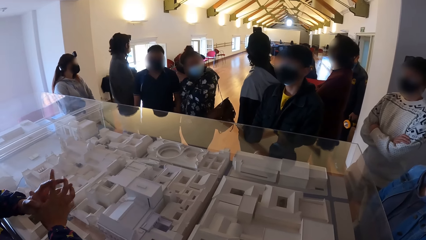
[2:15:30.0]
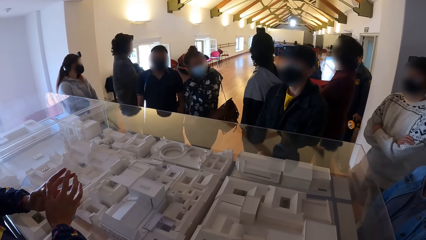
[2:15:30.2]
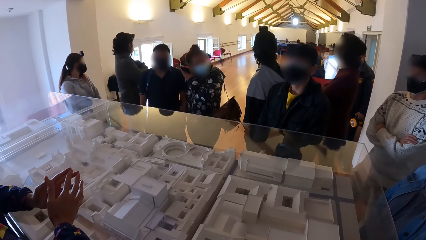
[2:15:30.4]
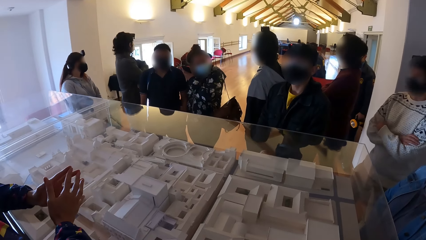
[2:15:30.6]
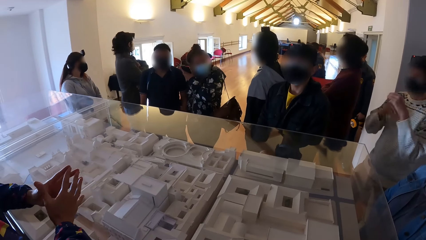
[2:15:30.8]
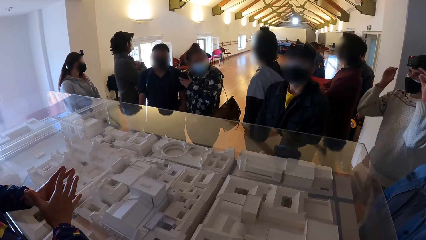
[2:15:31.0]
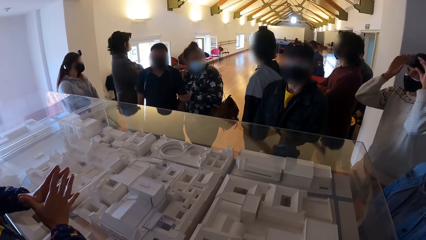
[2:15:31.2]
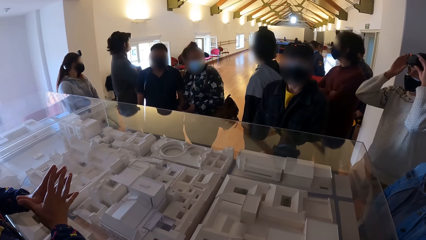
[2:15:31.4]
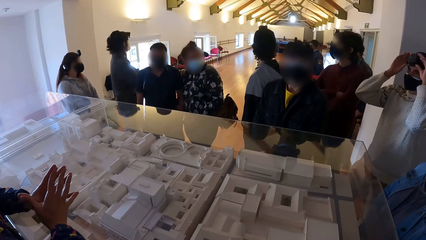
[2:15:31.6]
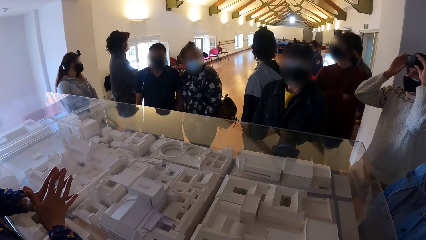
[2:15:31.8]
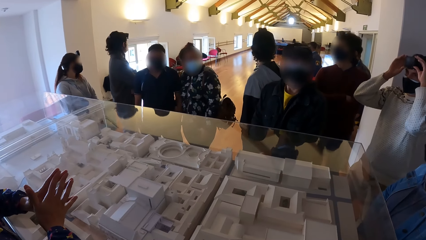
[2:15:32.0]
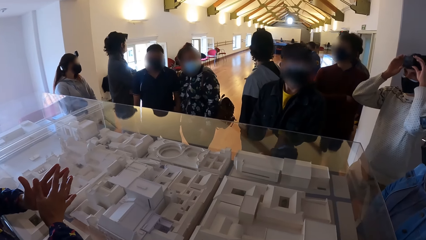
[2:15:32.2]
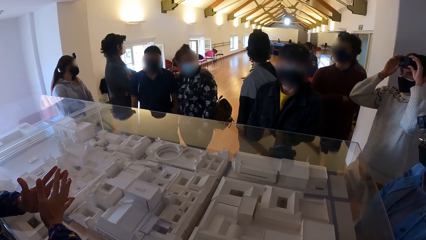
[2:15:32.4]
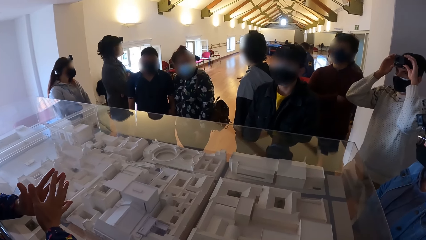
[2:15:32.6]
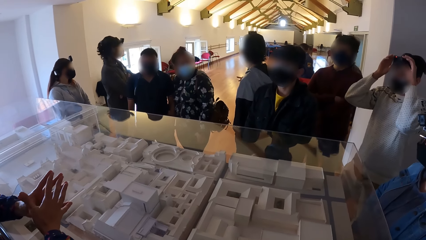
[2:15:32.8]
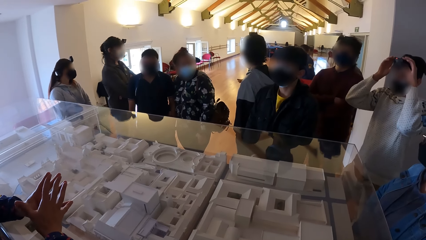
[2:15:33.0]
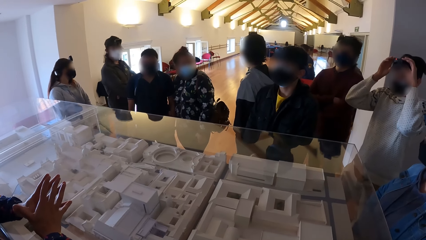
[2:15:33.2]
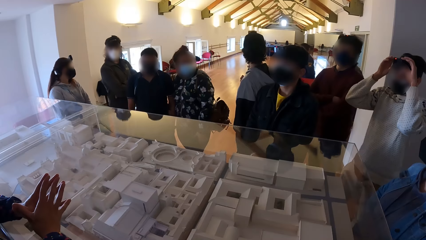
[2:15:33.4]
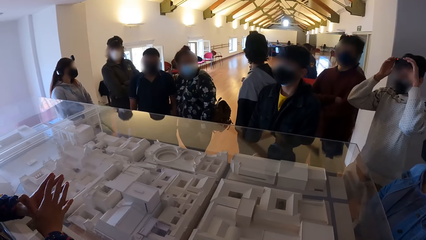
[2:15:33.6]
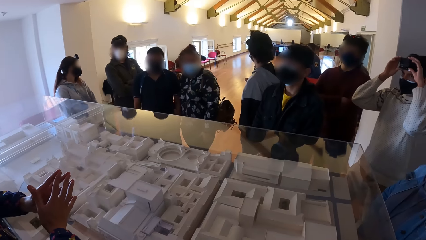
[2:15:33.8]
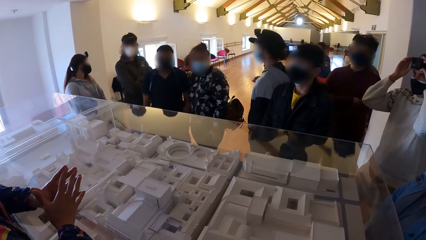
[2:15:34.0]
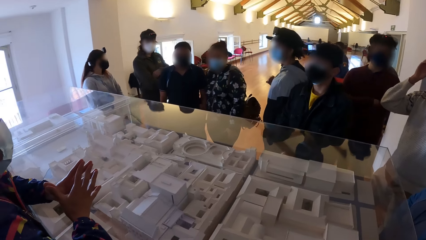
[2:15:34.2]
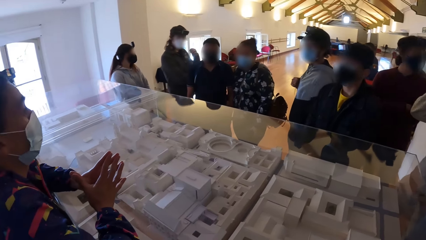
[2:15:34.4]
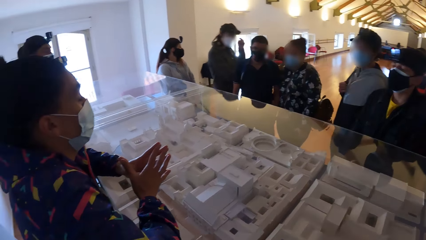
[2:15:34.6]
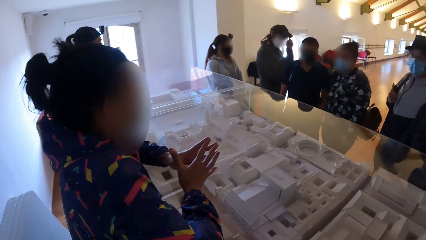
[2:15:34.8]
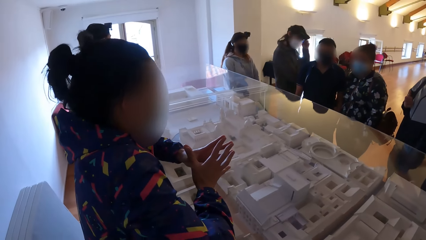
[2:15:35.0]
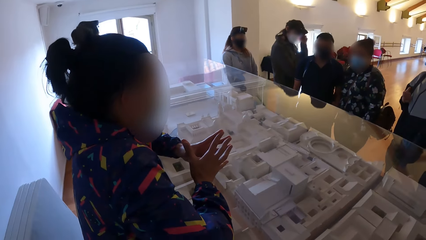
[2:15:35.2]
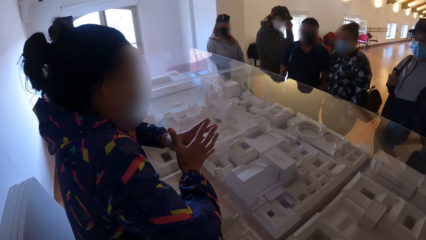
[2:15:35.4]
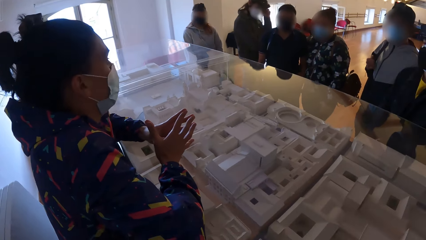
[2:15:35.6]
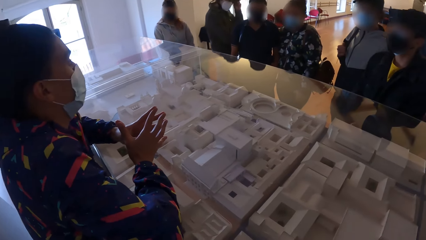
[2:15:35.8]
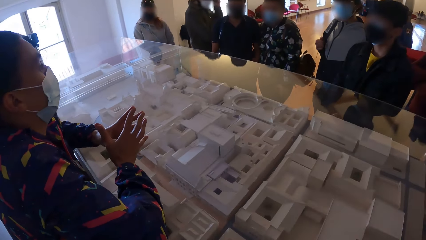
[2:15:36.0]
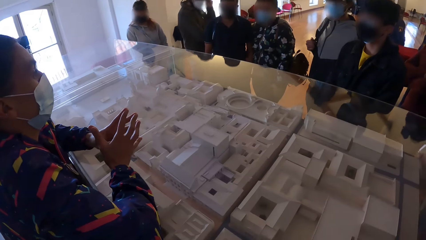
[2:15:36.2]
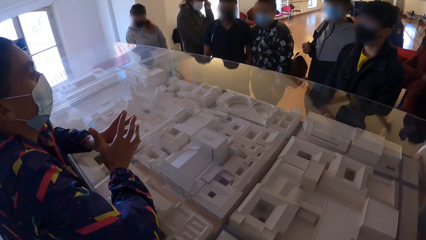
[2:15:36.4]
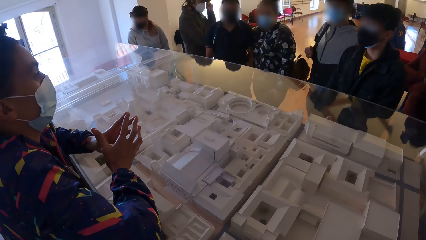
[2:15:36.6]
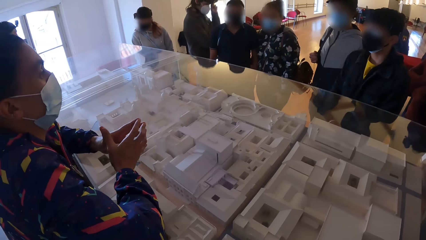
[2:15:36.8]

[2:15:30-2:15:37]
A man adjusts a camera on his head with his hands.

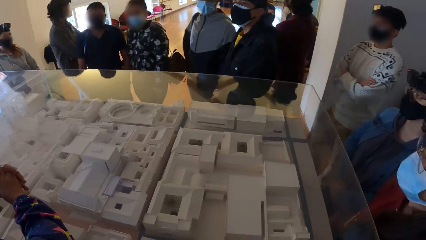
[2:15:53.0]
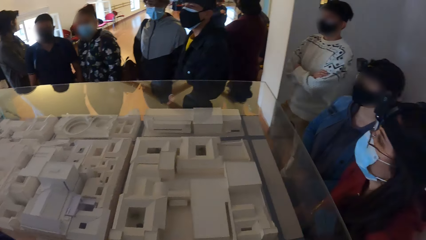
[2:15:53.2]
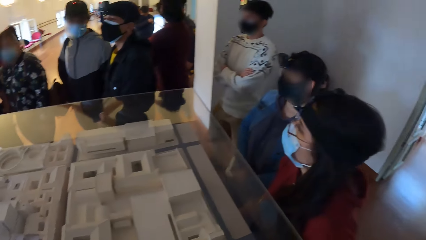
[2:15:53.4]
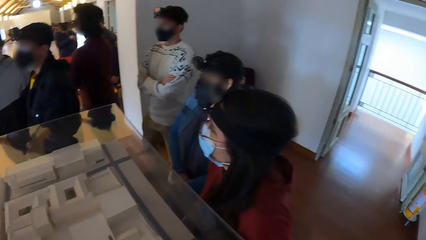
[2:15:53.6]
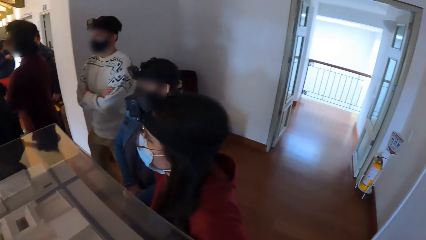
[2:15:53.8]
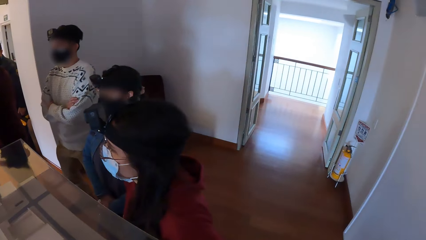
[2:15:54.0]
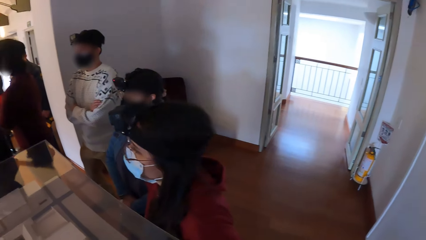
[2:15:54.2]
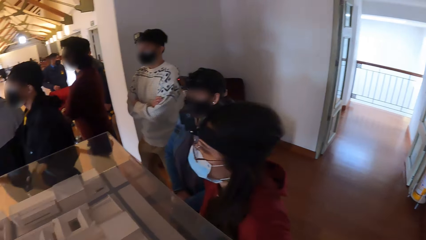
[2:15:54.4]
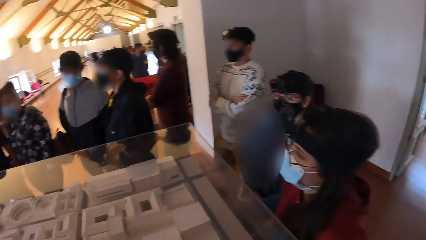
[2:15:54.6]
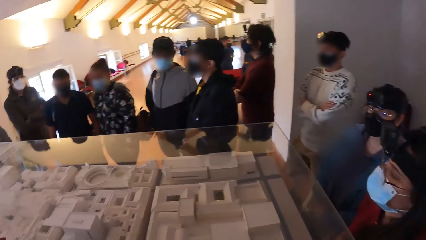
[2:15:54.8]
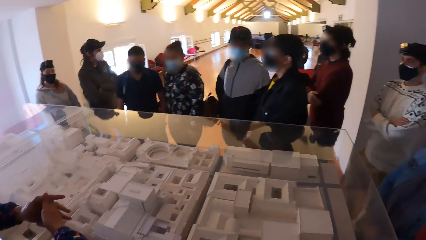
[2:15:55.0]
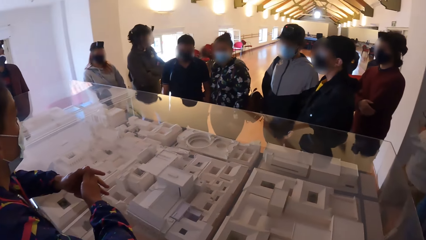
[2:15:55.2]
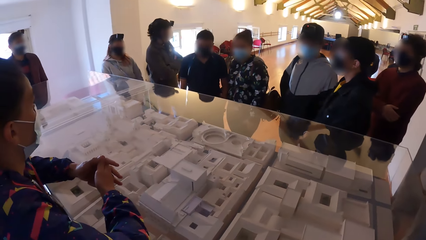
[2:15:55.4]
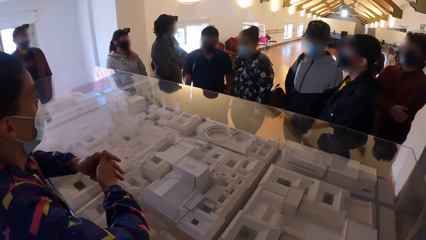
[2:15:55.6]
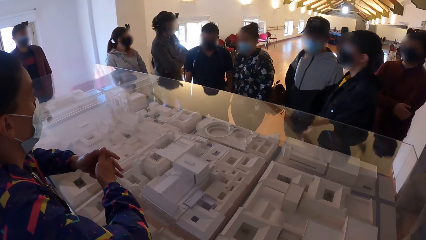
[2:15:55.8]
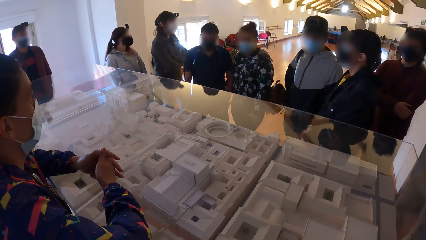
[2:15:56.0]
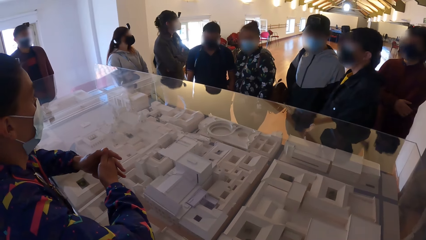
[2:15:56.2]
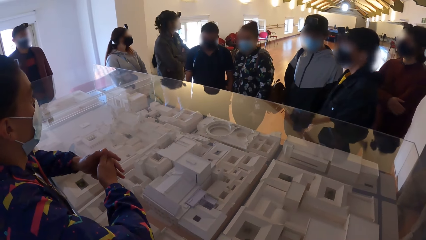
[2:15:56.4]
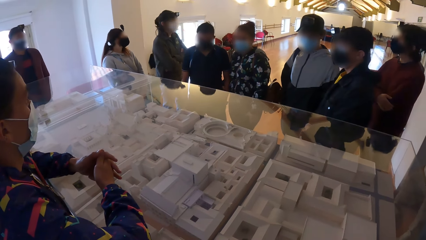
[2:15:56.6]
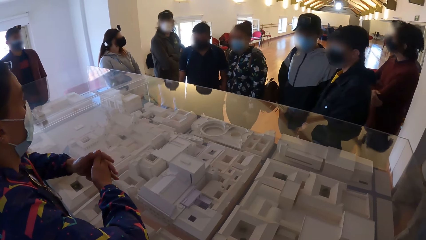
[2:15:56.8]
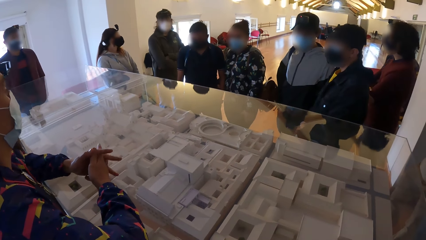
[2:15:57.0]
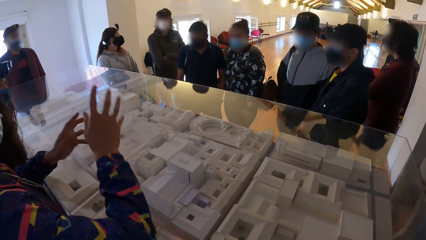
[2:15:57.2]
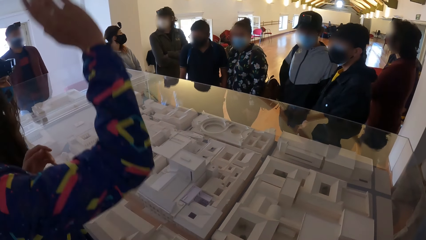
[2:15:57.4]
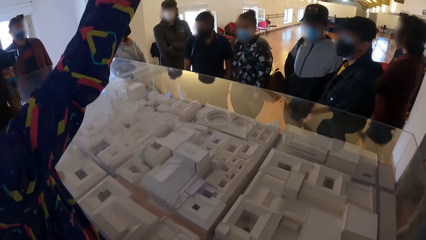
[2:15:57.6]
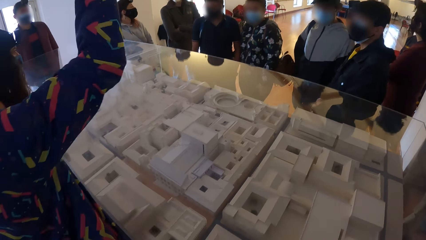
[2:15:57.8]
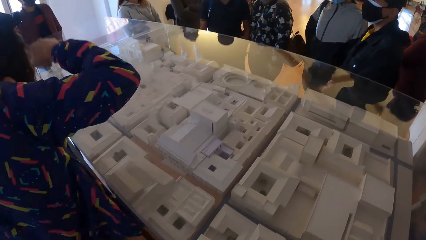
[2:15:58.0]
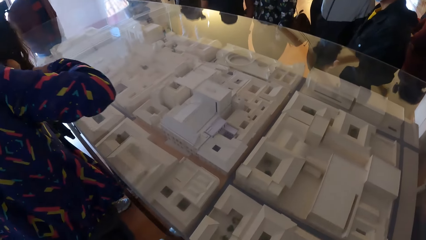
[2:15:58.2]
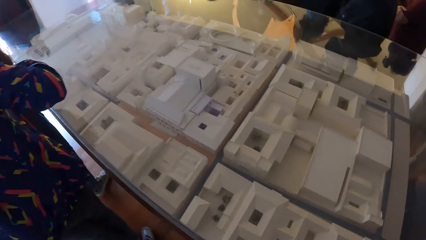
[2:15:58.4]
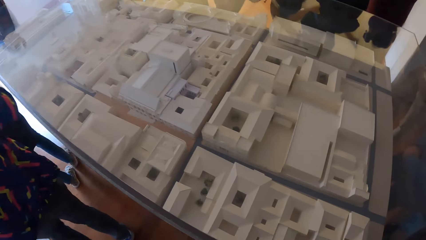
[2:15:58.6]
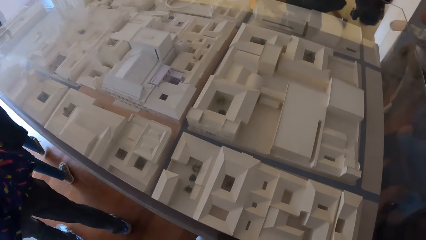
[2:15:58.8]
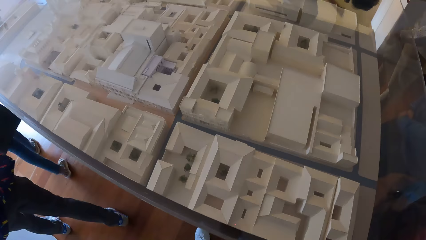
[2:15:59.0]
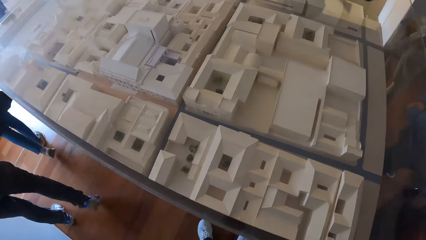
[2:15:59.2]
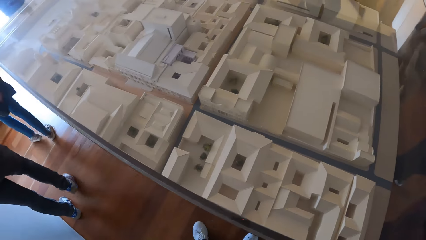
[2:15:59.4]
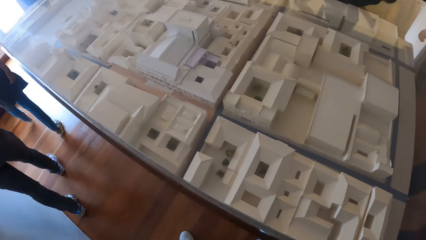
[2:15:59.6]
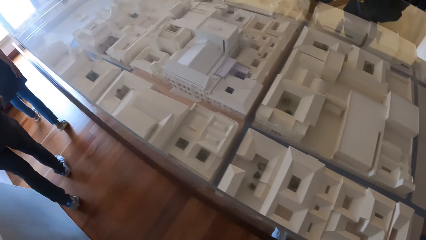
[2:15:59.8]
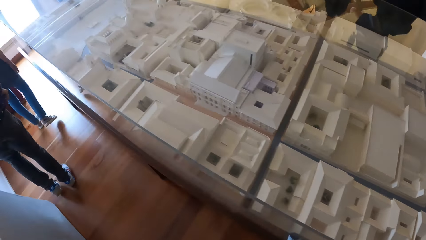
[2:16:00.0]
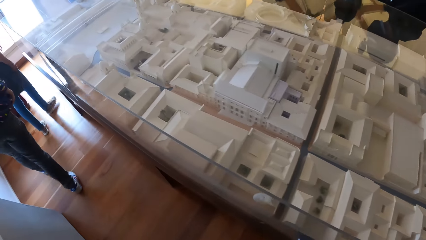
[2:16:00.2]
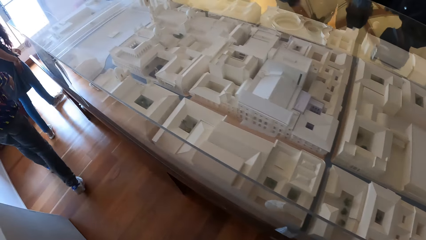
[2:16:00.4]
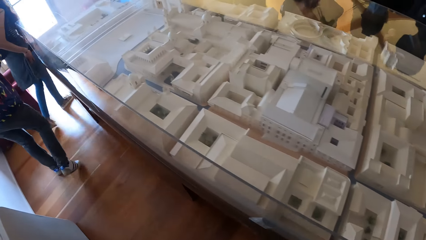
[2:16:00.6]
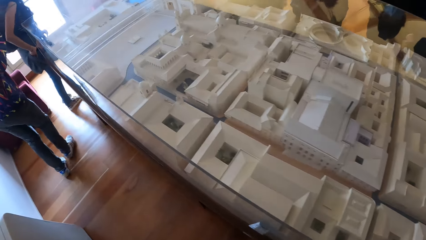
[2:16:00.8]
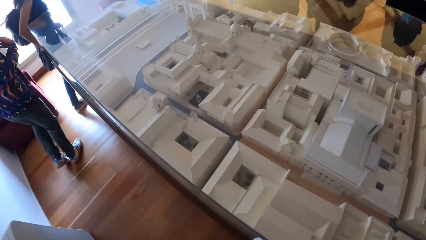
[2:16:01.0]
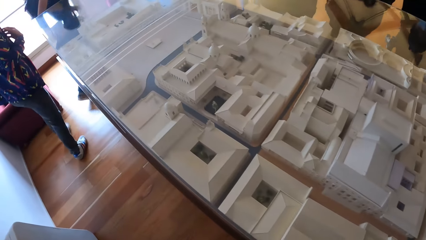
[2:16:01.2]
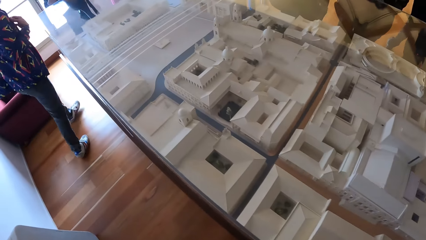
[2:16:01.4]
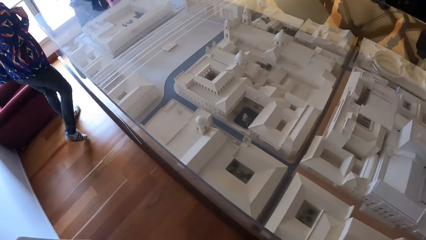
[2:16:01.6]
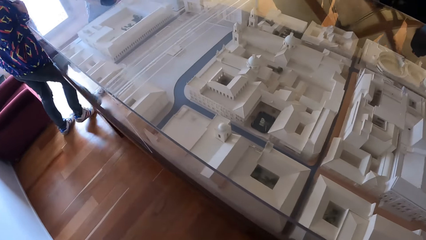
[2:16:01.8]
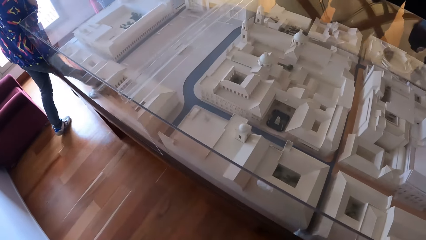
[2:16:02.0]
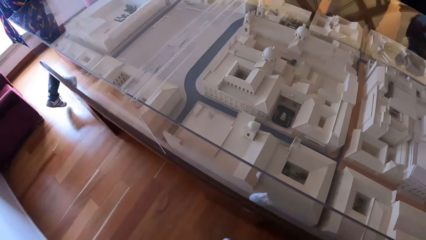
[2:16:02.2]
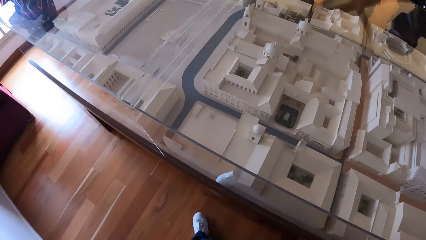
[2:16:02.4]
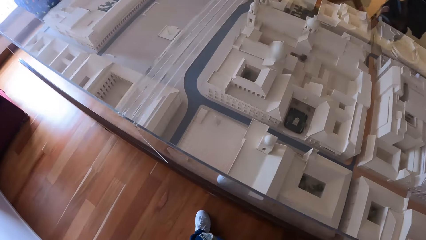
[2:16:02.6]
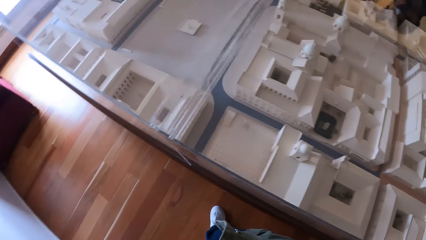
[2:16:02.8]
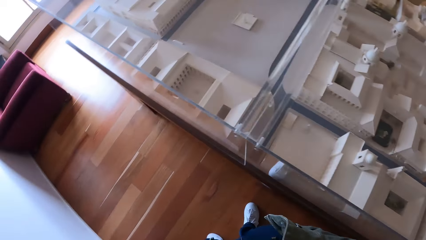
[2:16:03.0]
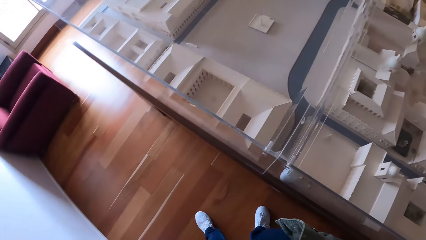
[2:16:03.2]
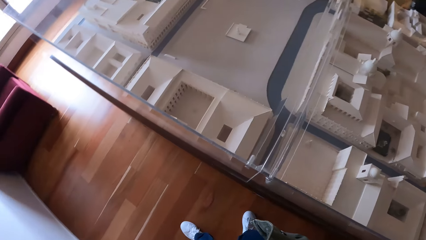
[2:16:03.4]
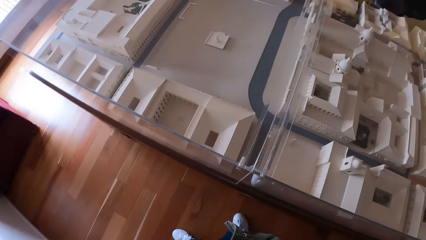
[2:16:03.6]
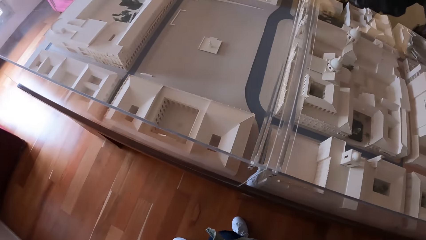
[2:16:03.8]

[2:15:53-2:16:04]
The camera wearer looks around. They stare at the sculpture in the glass.
